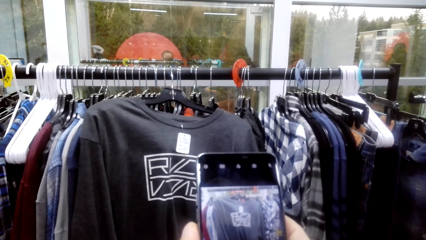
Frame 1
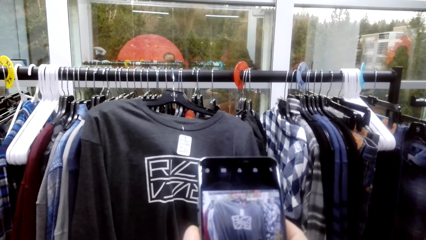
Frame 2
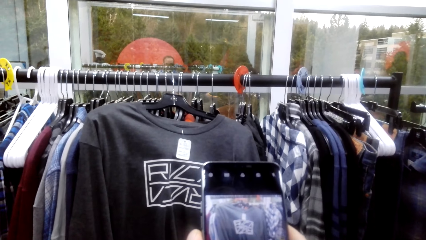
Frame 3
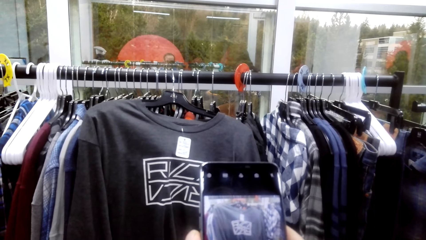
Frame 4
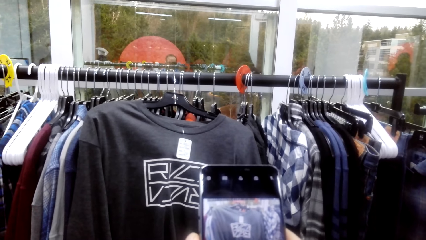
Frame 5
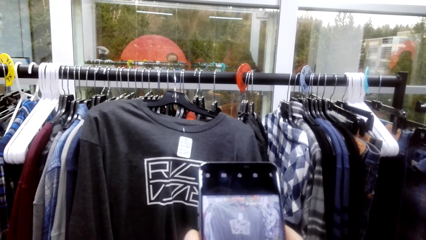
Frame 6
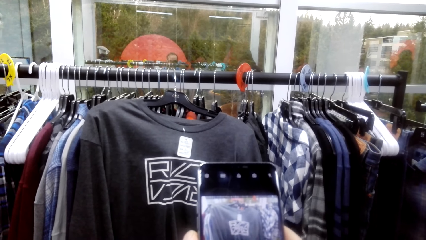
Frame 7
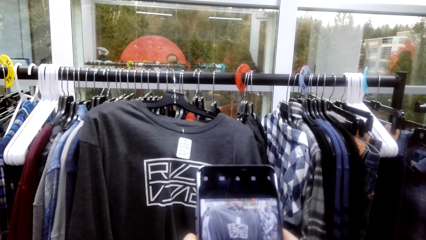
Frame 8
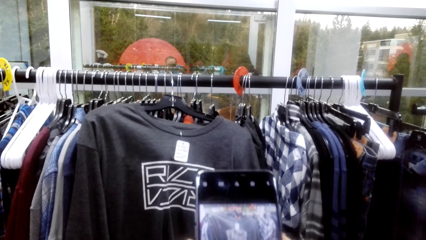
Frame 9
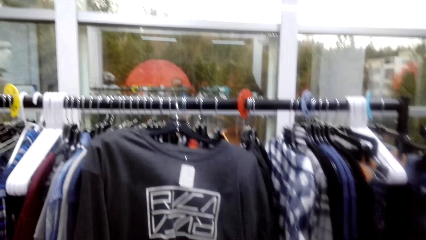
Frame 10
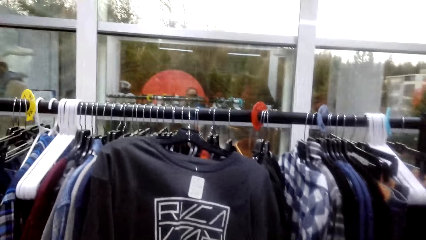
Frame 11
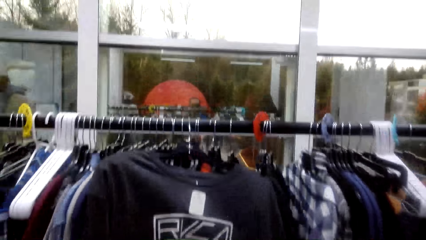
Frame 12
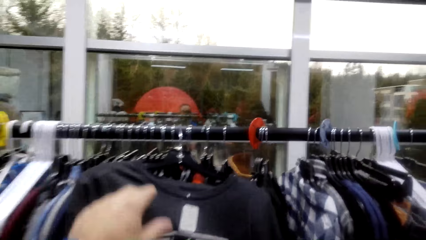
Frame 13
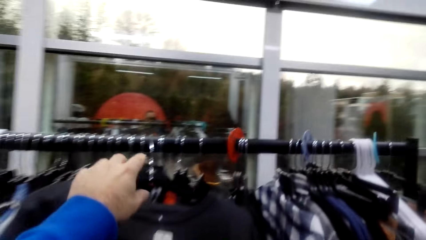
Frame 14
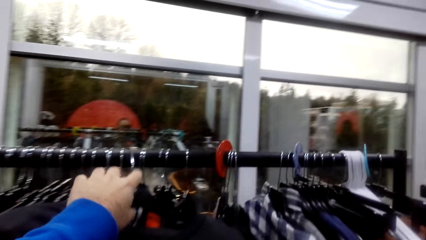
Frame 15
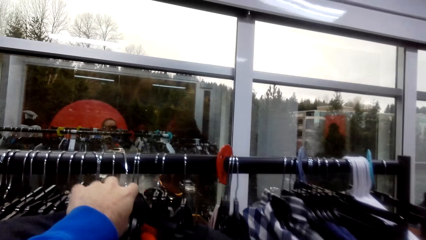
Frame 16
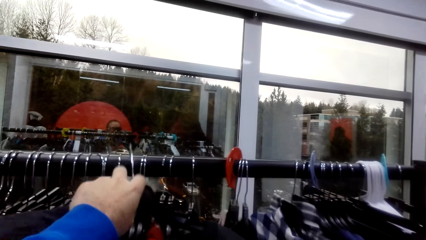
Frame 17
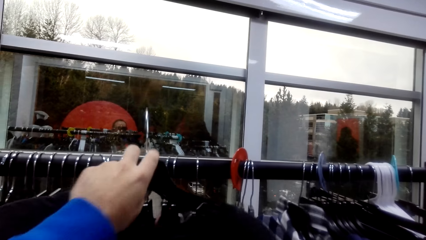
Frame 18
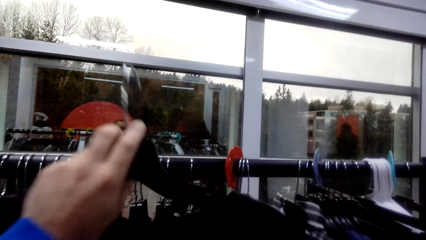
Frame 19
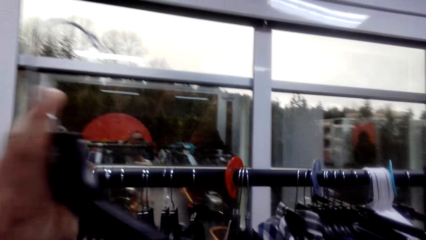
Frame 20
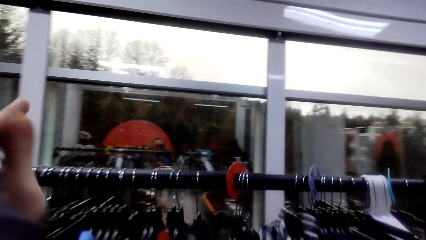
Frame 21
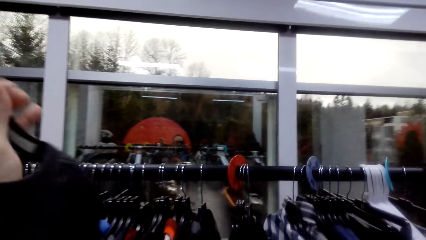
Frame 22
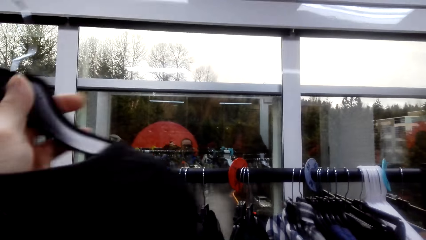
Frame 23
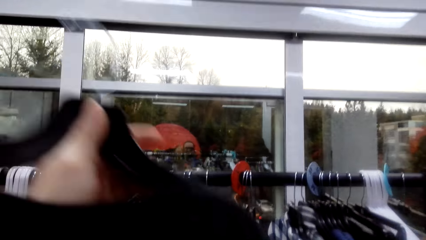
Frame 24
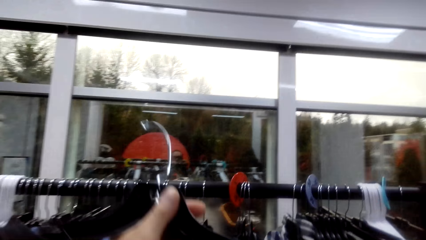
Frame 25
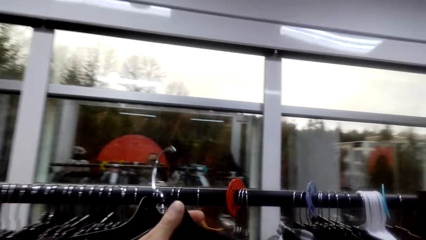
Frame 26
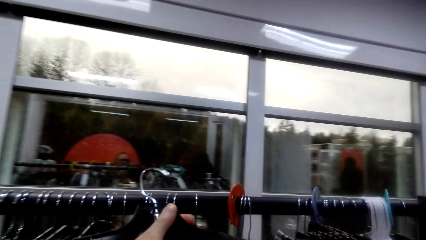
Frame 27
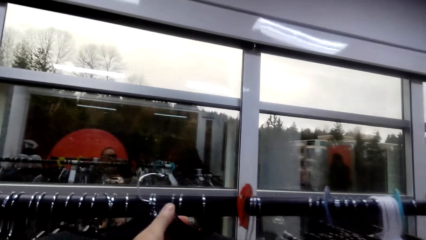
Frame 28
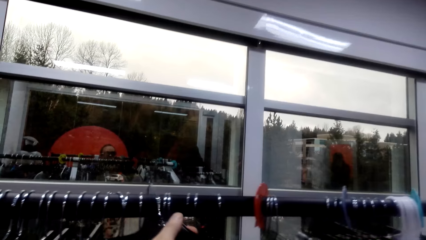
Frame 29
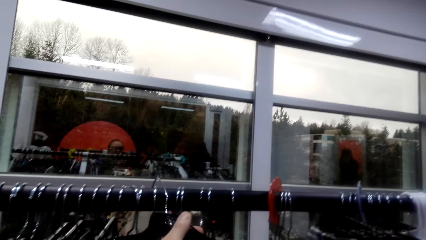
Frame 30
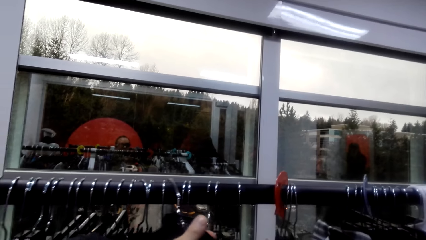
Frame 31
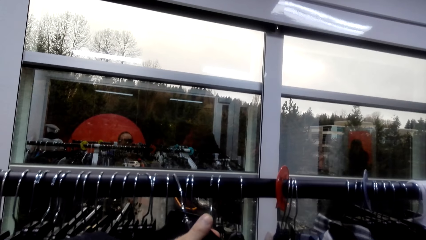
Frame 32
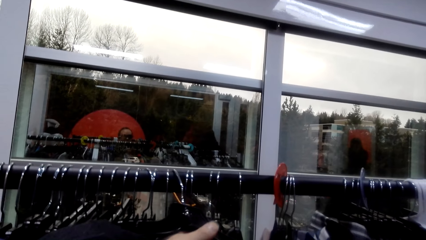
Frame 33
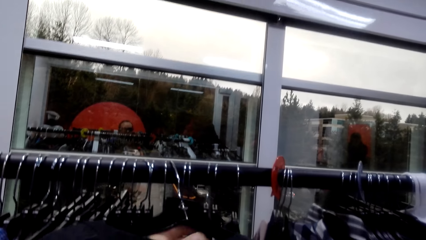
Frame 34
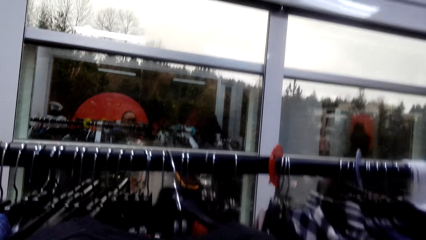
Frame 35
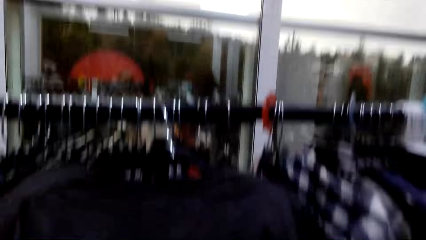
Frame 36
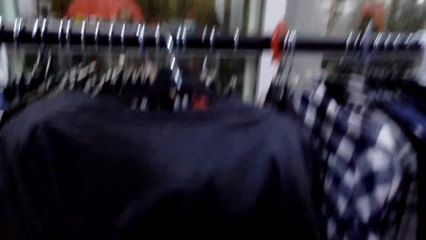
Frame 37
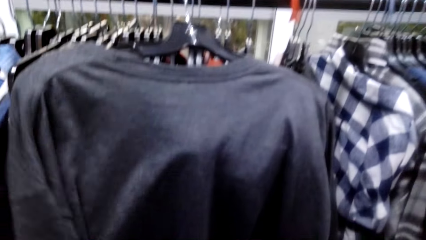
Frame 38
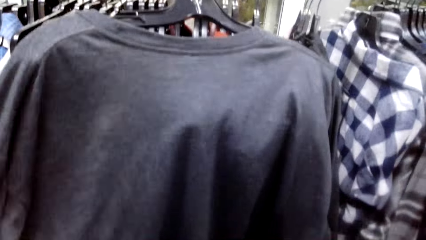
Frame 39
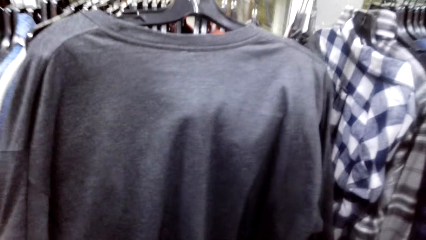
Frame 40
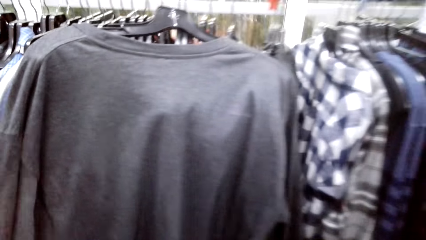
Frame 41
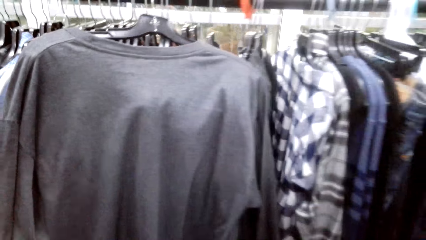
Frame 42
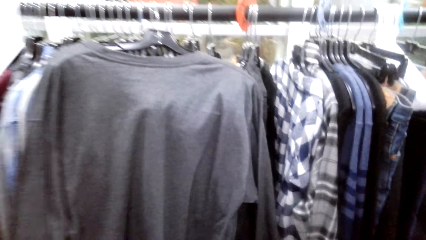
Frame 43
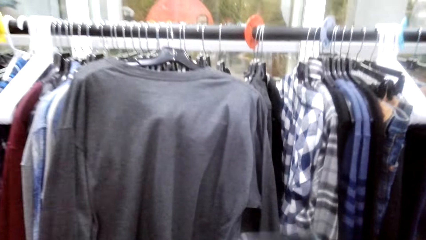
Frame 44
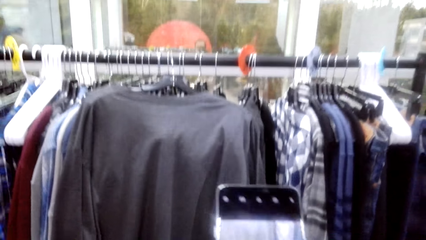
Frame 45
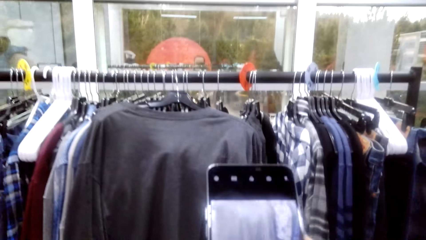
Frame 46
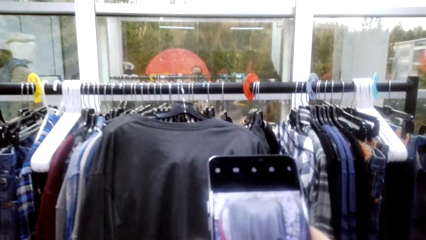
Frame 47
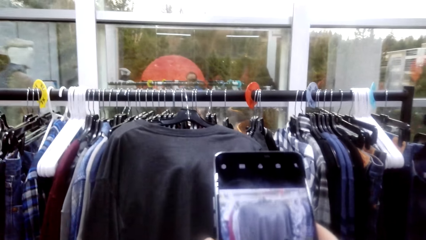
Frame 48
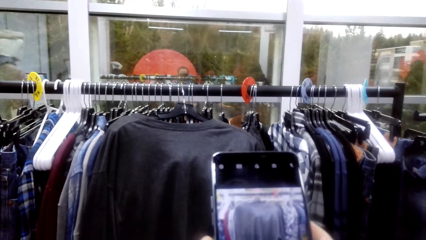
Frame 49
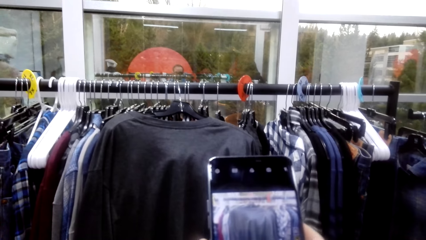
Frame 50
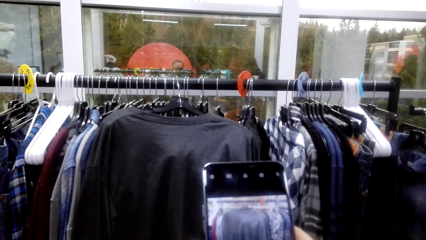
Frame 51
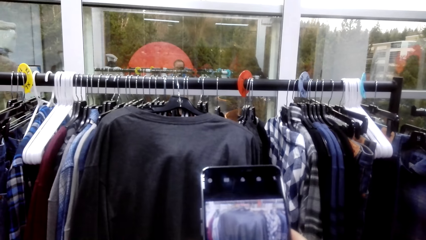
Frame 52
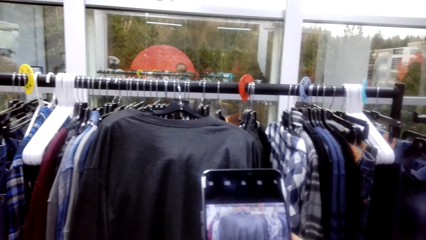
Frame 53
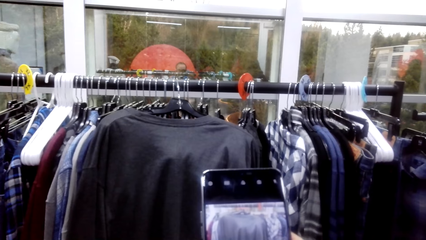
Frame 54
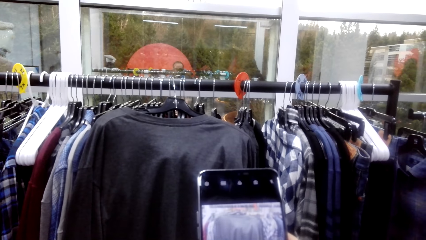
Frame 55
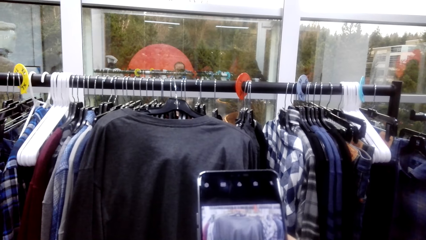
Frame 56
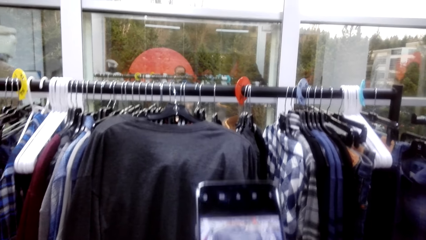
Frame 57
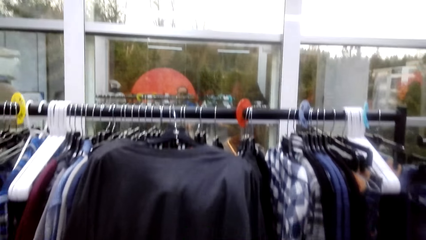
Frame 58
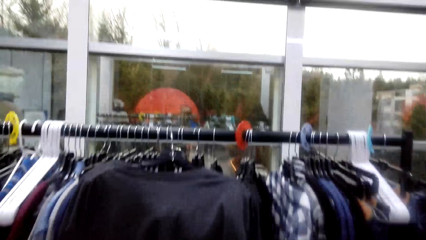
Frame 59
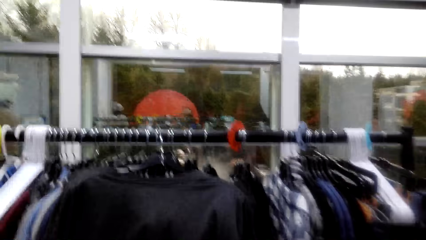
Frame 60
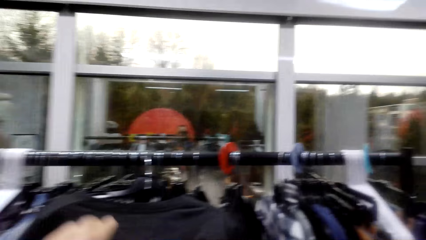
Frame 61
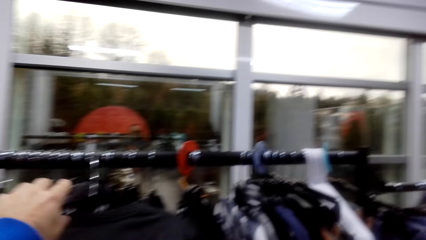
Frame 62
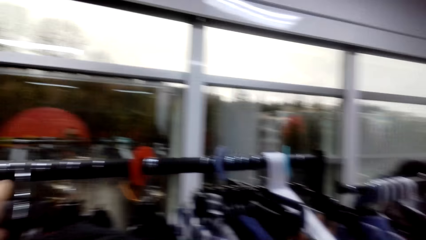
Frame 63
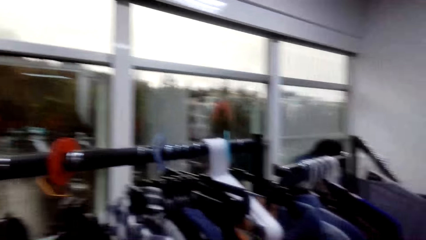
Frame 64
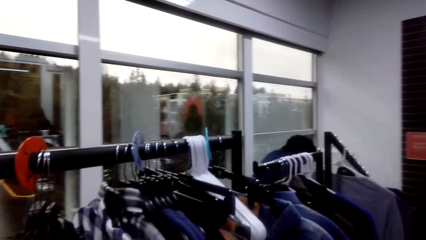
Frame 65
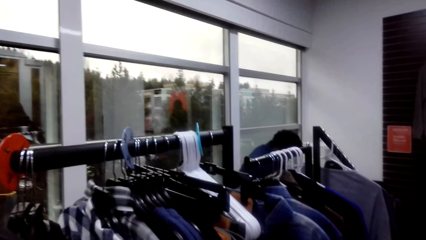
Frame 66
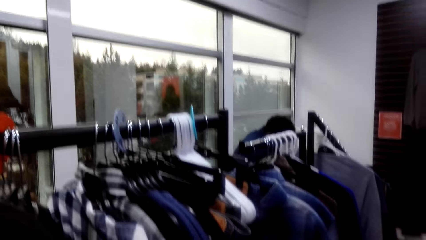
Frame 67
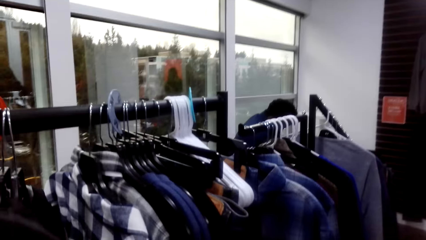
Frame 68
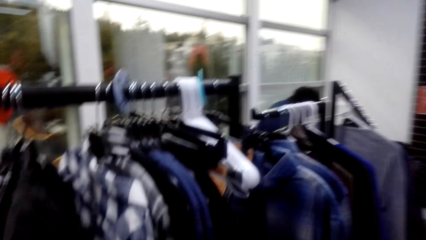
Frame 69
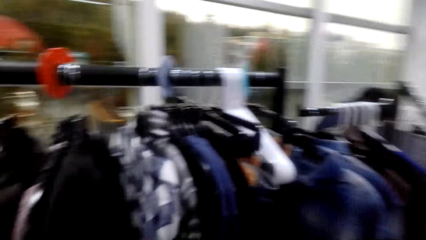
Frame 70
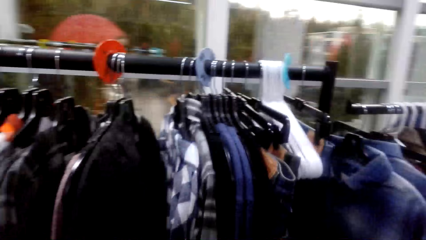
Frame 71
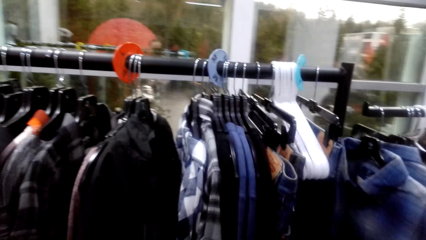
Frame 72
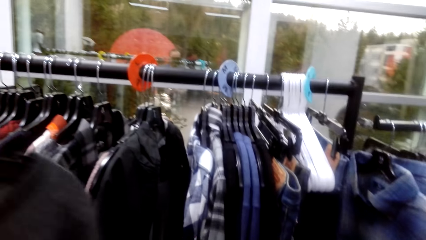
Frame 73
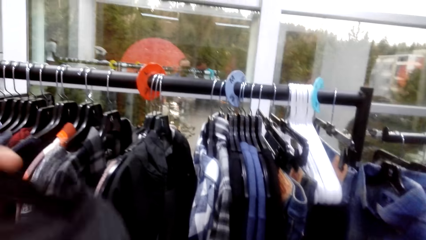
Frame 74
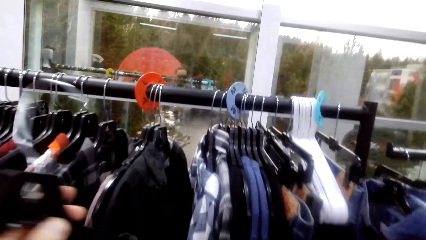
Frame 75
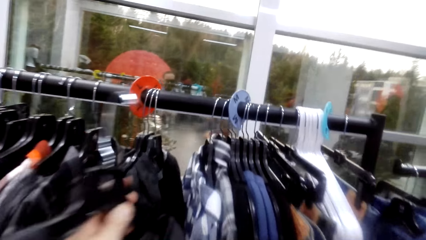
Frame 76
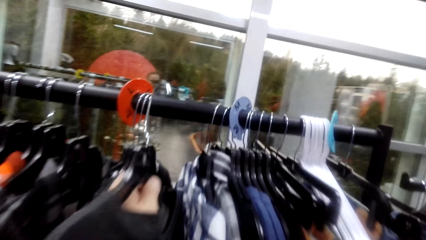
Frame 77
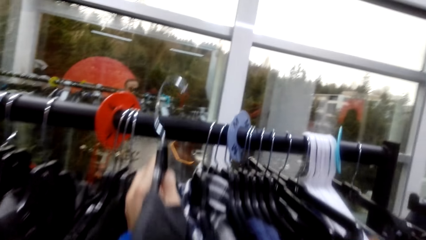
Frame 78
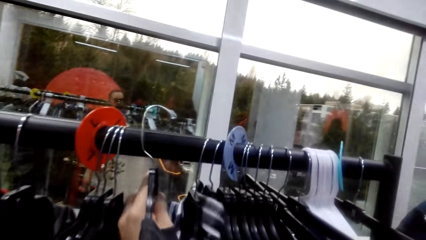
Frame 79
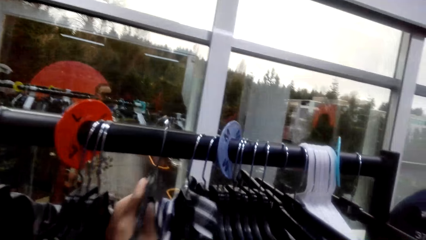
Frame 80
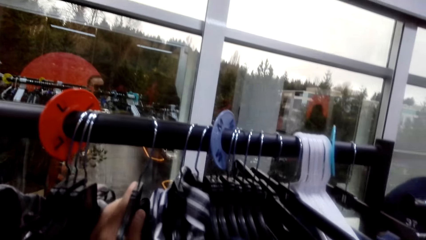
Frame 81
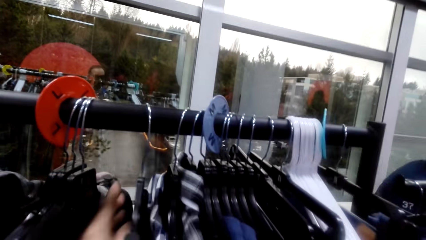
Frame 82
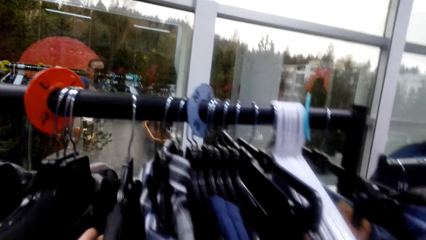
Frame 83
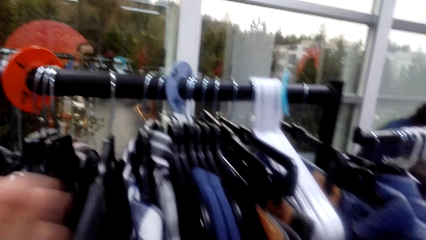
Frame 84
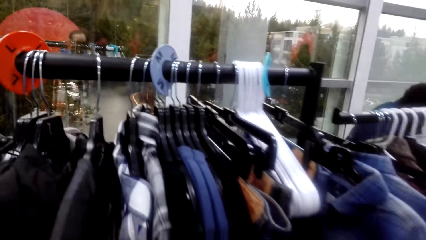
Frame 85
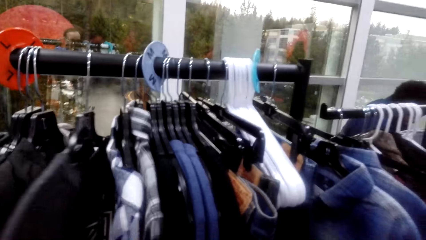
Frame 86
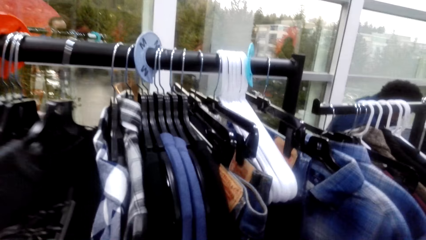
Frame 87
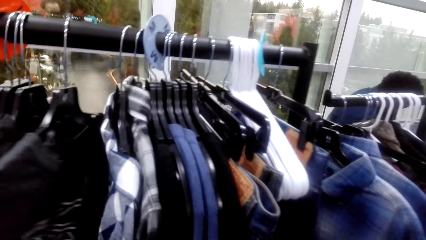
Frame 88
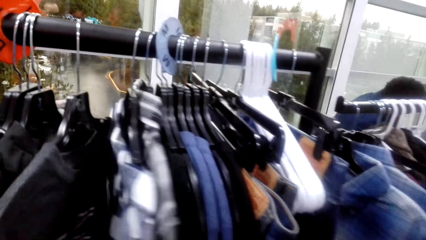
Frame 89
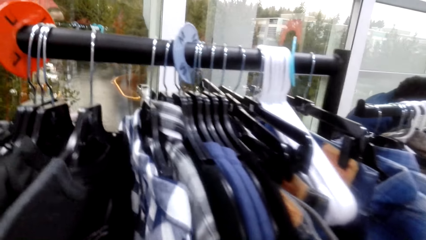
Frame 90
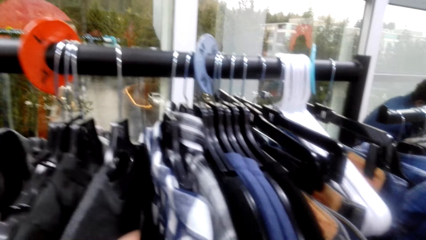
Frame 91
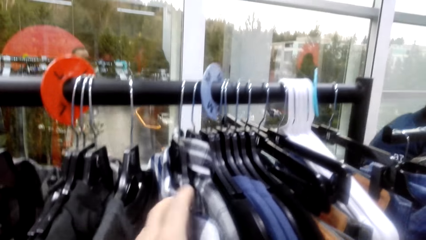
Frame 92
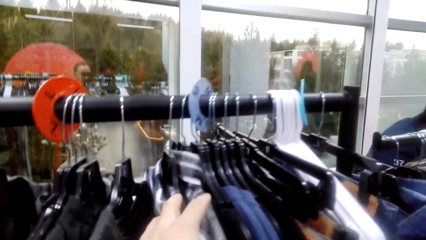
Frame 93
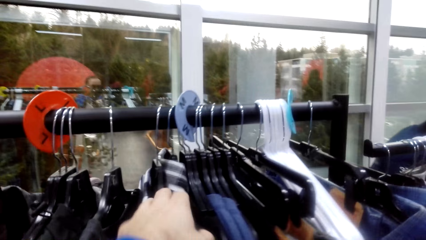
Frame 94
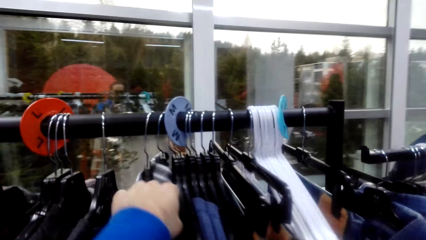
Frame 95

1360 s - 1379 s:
The camera wearer takes the pictures. They pick the cloth on the hanger. They put back the sweater to the hanging line or cloth rod. They pick clothes from the hanger. They take a picture. They put the cloth on the cloth rod.
